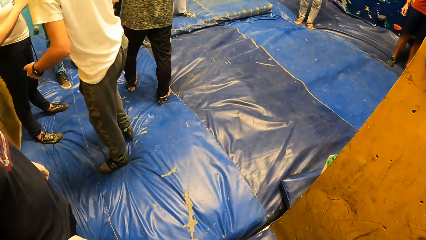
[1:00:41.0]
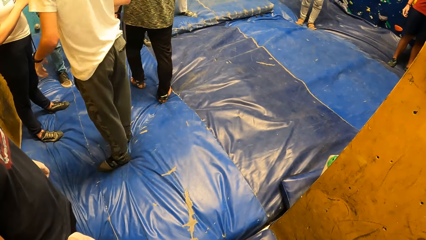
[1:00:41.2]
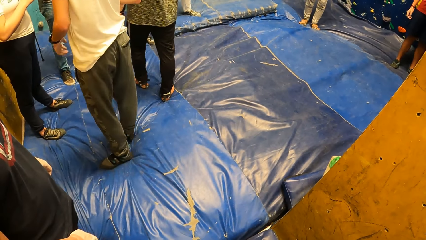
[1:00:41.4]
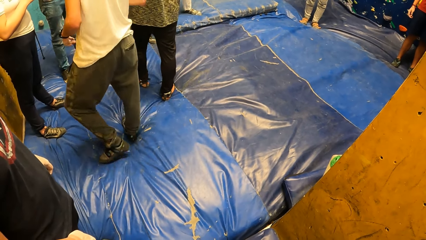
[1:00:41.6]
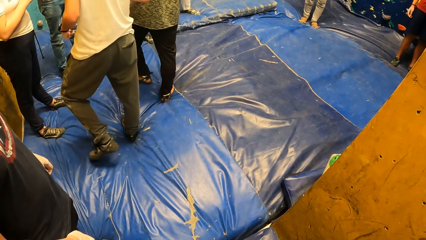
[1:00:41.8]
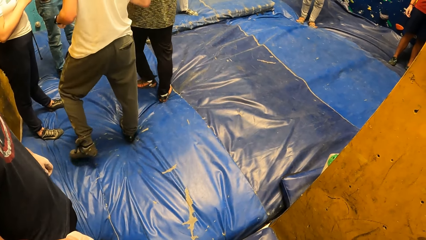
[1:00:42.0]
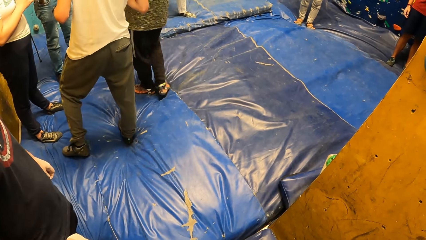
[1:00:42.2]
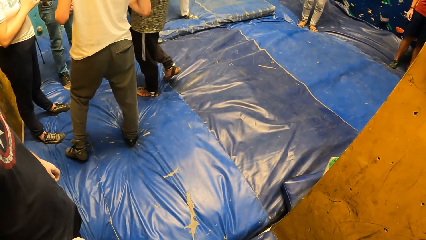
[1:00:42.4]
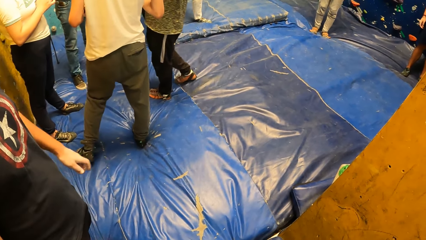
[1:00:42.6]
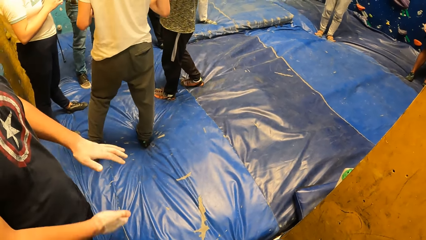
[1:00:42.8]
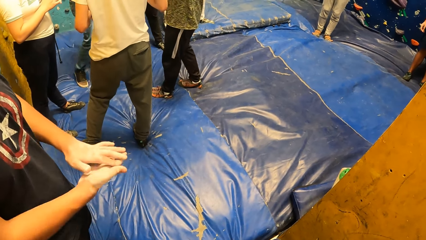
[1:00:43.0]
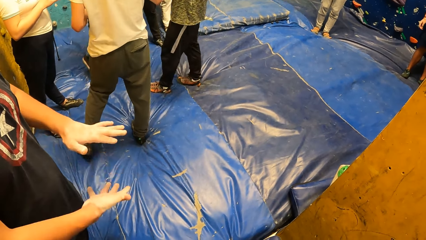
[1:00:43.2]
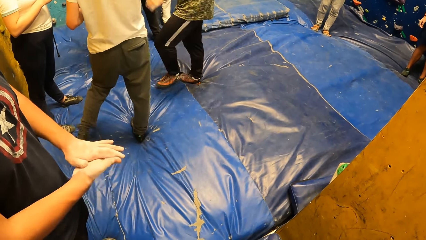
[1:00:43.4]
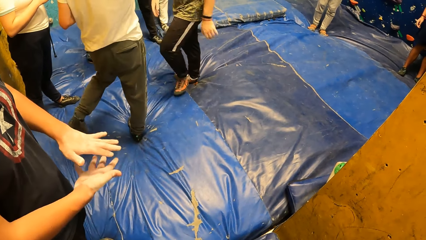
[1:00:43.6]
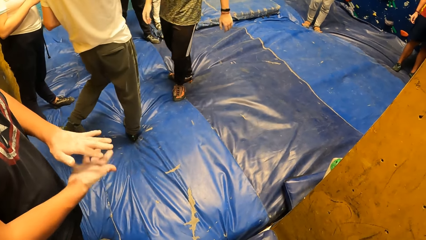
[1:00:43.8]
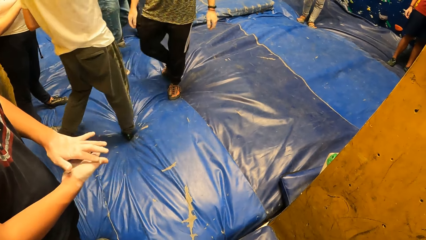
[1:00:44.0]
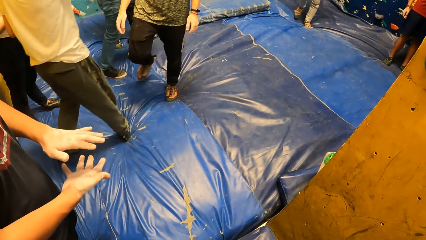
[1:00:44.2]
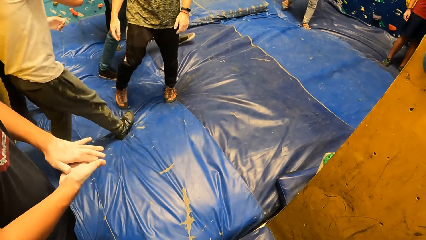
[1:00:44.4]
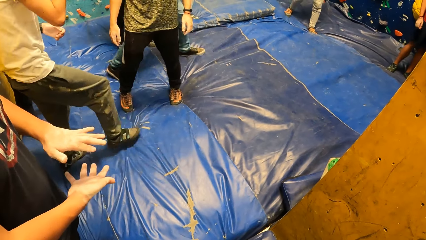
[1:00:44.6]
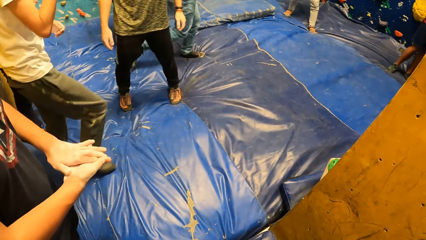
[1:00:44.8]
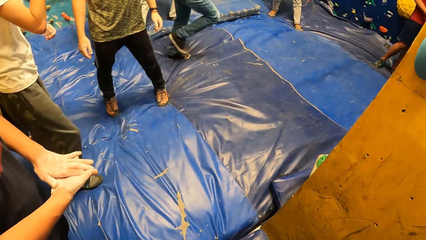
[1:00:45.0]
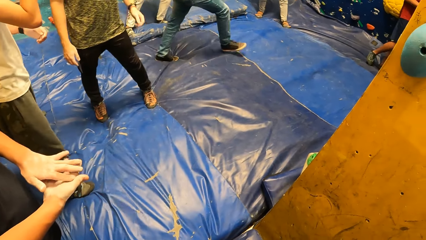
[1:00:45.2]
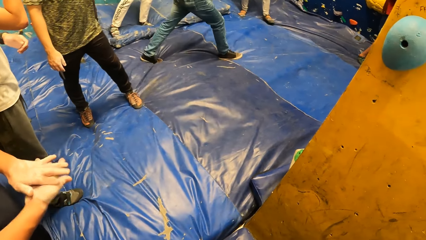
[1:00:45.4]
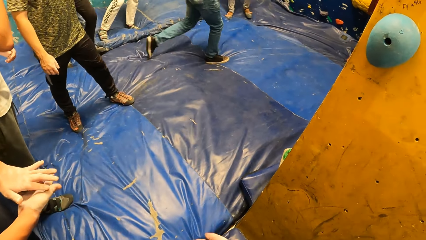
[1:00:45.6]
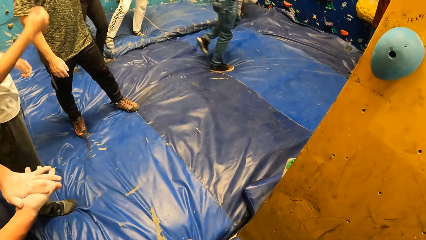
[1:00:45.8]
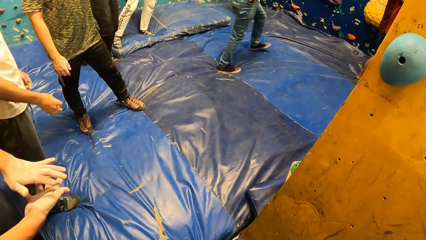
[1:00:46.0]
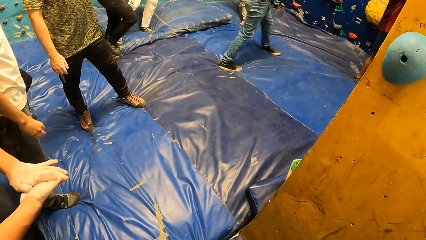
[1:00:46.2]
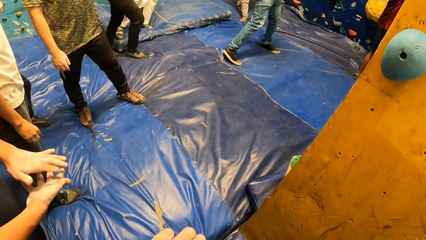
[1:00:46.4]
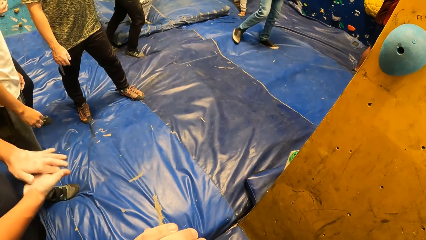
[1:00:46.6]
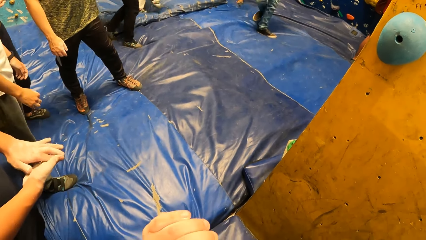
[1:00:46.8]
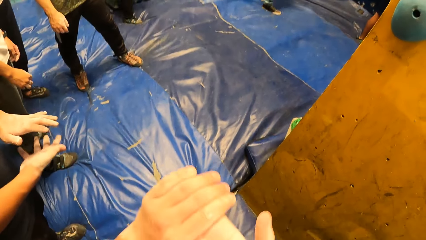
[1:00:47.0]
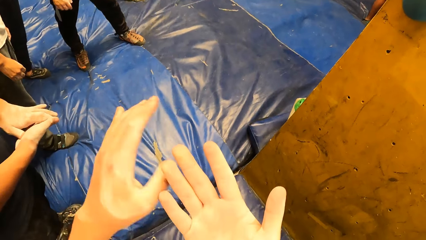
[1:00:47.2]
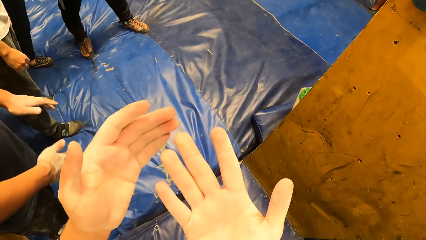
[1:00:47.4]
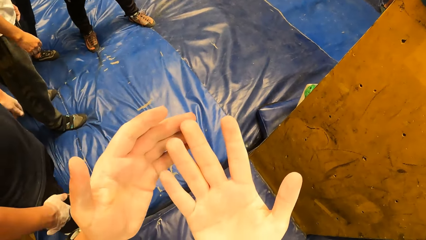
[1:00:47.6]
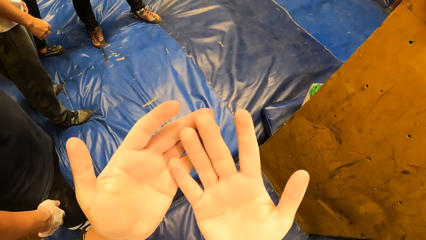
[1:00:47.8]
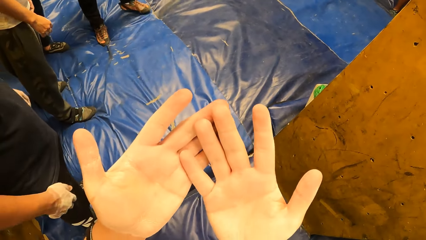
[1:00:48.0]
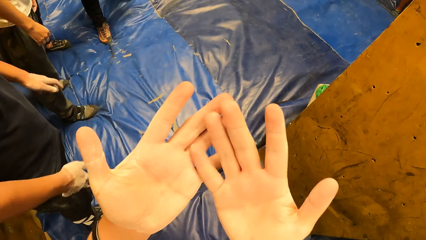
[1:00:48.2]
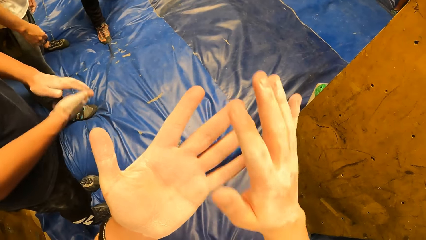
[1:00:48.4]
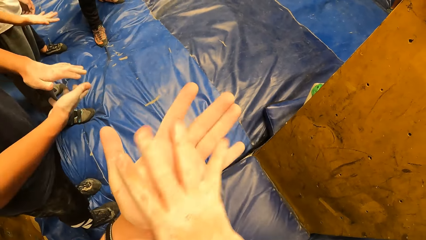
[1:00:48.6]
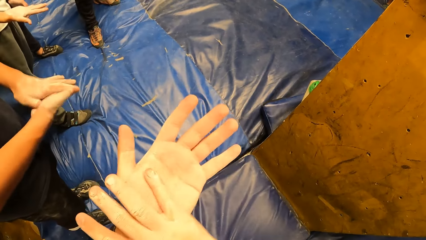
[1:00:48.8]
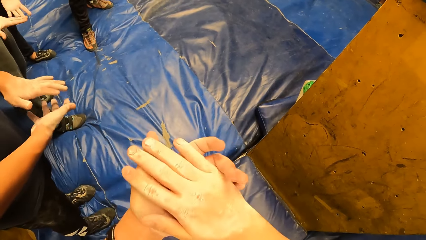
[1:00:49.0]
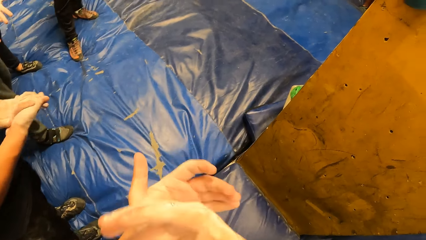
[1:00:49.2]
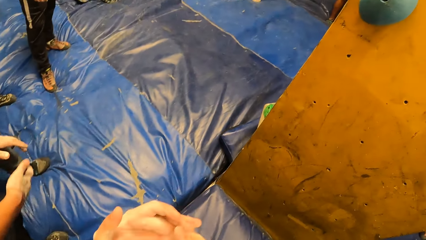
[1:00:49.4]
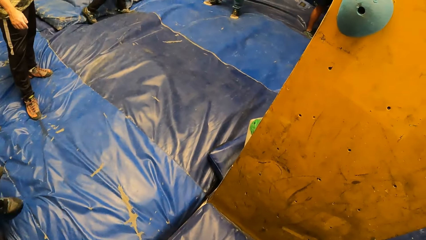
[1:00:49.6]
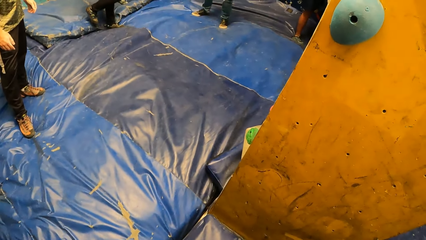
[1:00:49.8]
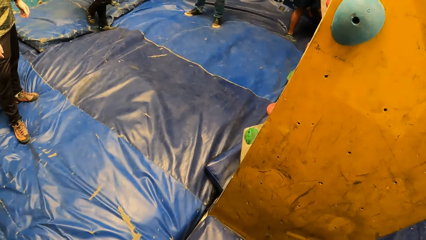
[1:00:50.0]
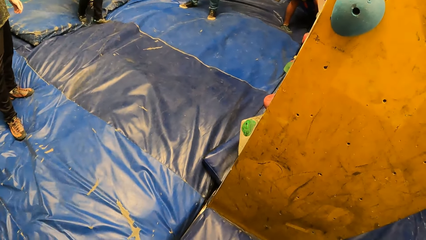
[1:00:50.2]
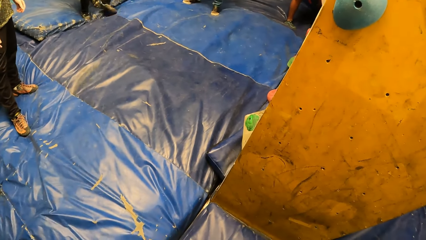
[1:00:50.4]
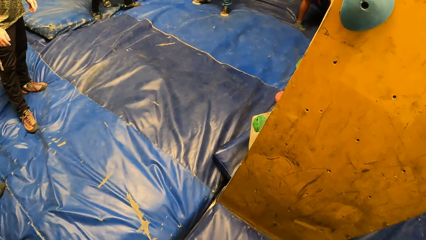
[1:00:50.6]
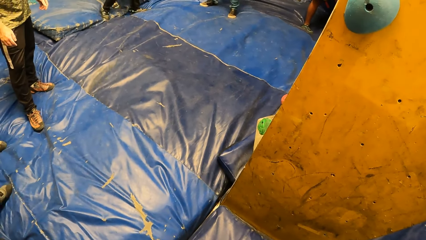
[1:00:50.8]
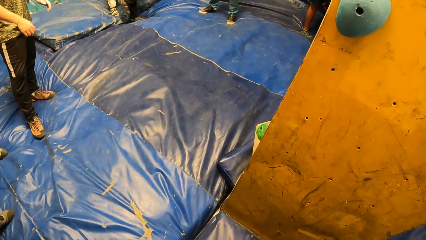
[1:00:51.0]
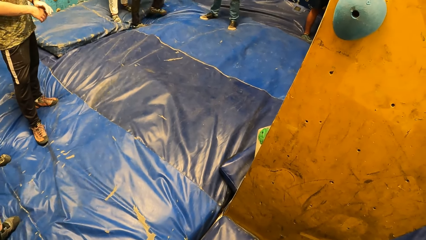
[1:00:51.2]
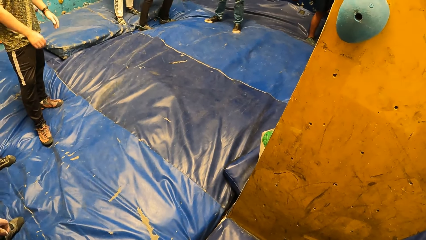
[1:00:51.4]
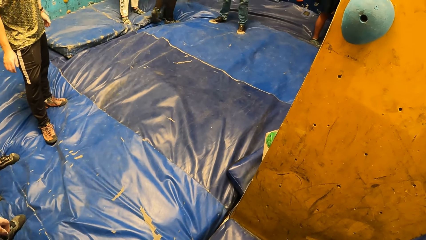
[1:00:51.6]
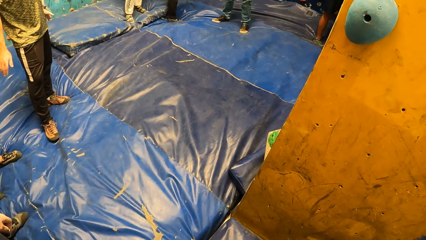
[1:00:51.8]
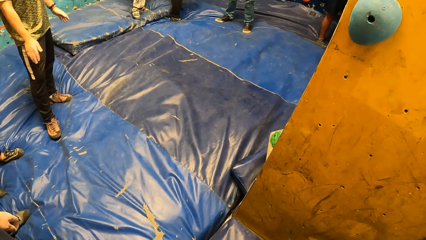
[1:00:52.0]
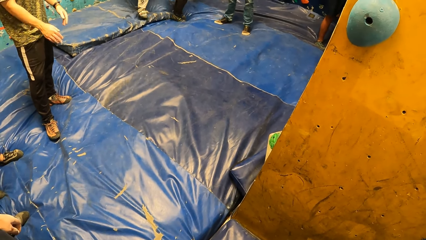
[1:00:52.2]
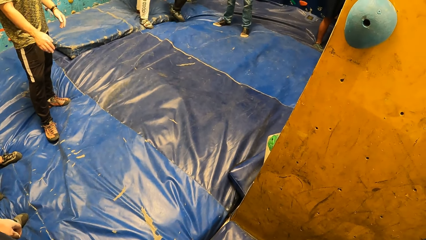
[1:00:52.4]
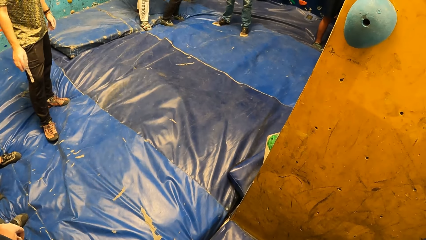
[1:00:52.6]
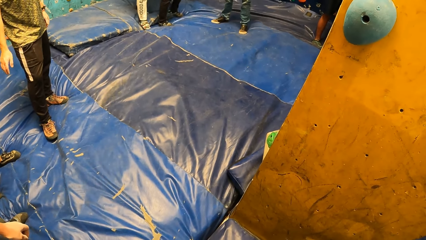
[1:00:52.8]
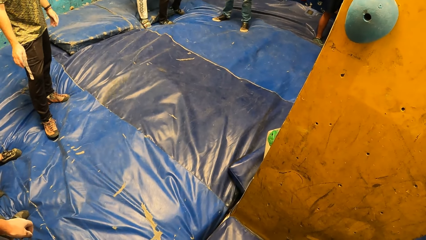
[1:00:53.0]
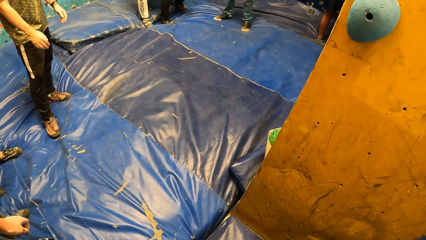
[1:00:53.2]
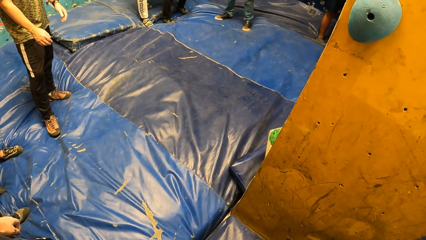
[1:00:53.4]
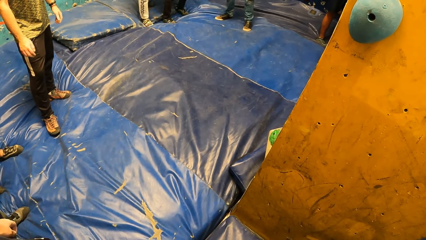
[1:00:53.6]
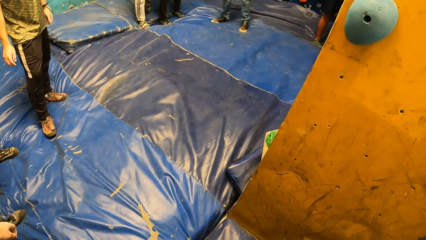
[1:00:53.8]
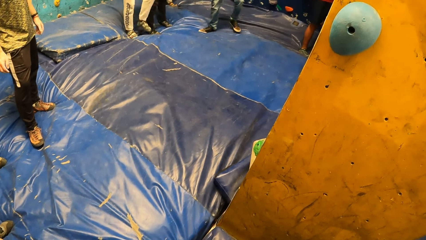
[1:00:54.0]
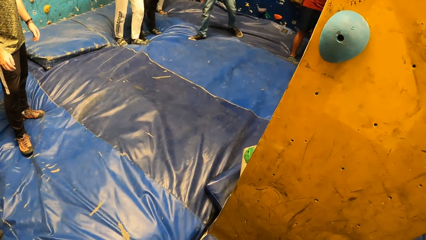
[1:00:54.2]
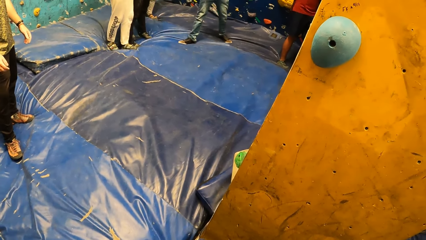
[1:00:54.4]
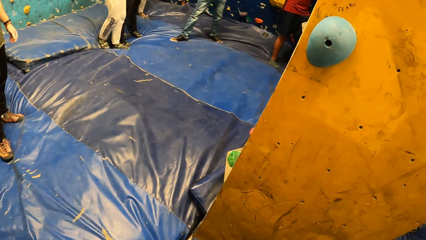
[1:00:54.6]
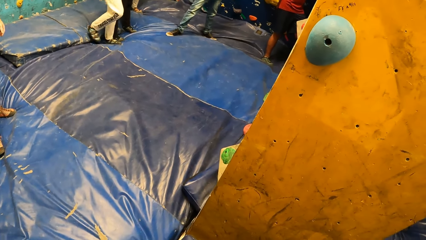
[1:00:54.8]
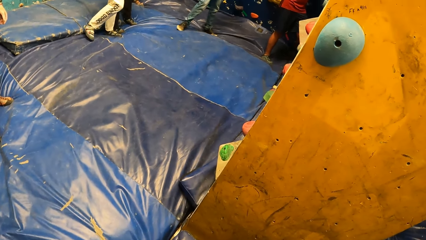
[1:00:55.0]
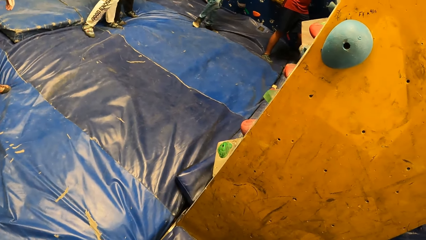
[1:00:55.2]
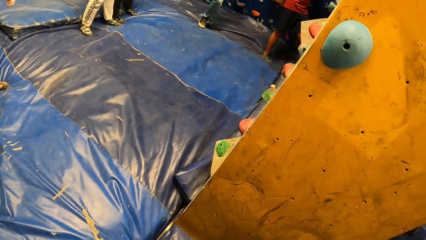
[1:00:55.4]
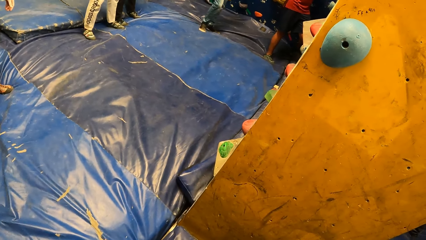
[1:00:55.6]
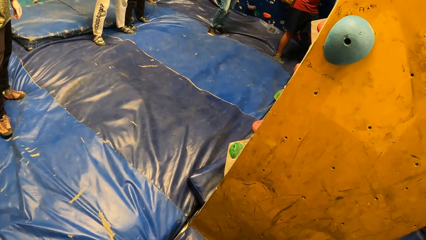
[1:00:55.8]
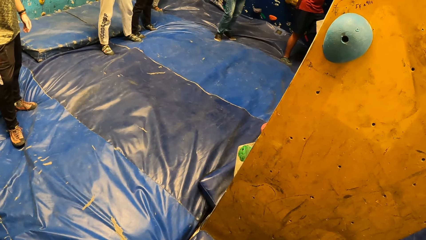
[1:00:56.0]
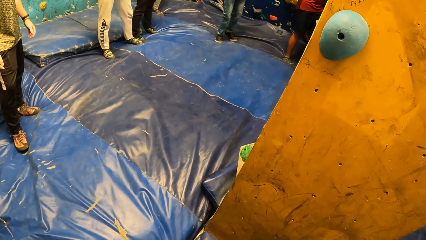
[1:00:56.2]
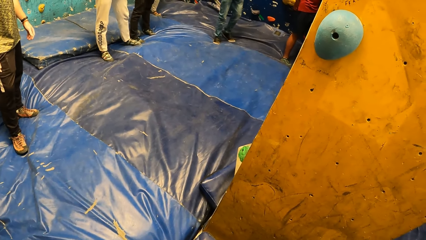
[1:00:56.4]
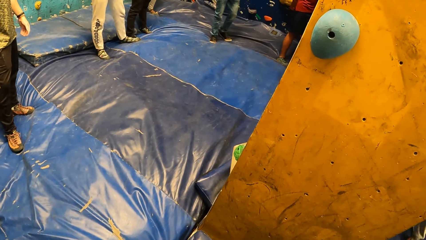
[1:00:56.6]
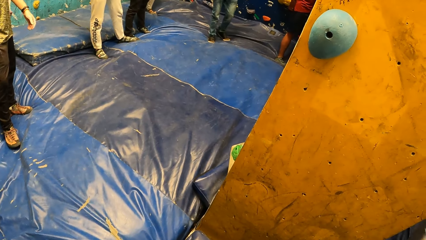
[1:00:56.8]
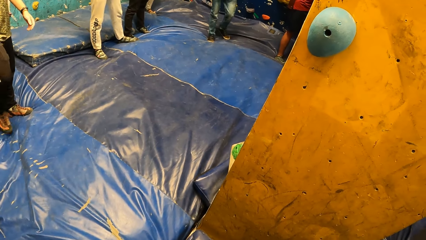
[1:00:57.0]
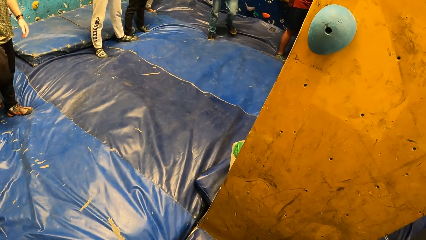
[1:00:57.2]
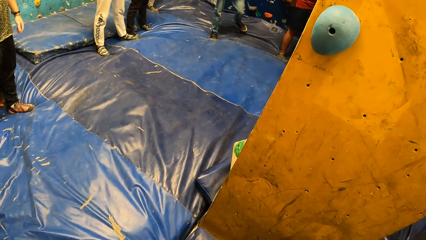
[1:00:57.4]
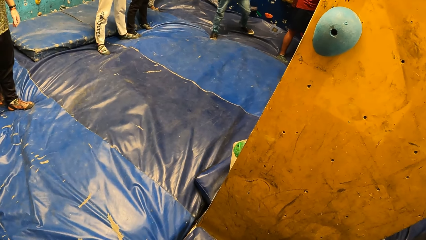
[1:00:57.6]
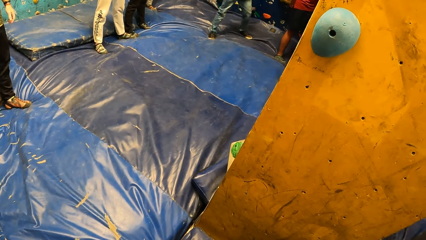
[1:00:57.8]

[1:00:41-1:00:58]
A man claps both hands. The camera wearer looks at his palms. He rubs his palms together.
